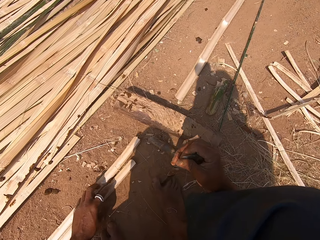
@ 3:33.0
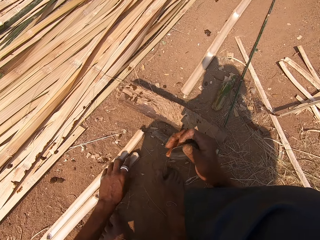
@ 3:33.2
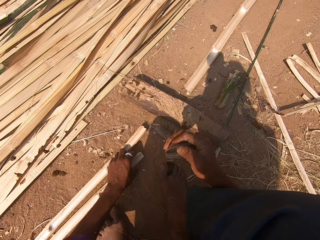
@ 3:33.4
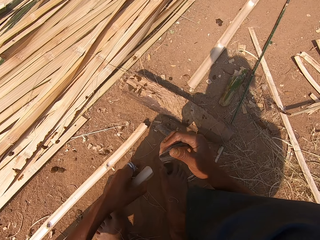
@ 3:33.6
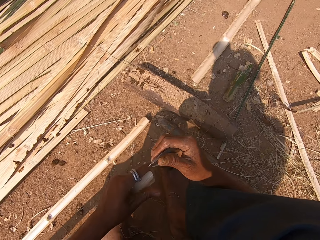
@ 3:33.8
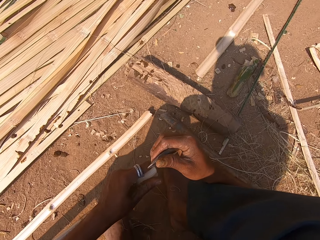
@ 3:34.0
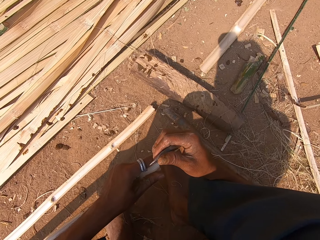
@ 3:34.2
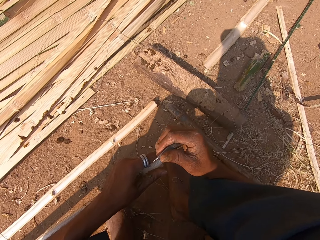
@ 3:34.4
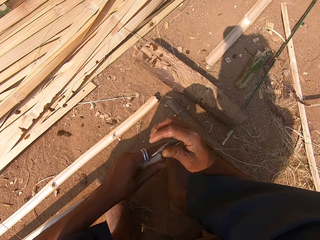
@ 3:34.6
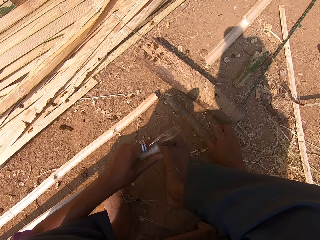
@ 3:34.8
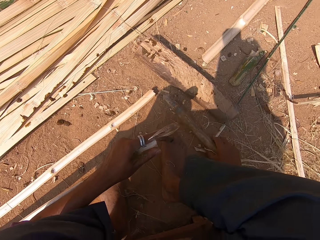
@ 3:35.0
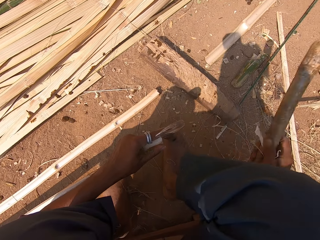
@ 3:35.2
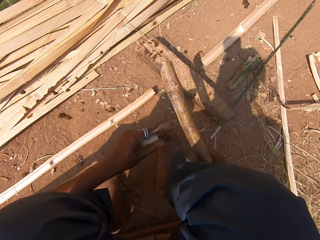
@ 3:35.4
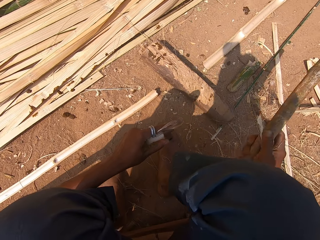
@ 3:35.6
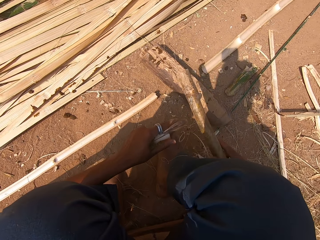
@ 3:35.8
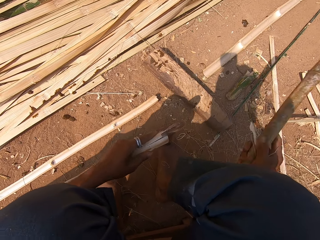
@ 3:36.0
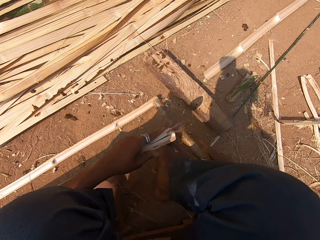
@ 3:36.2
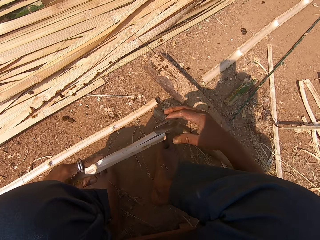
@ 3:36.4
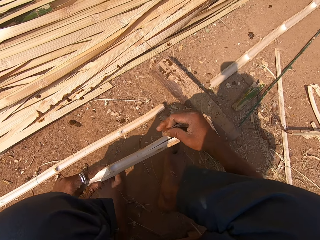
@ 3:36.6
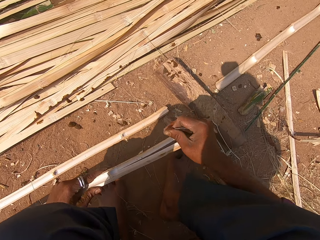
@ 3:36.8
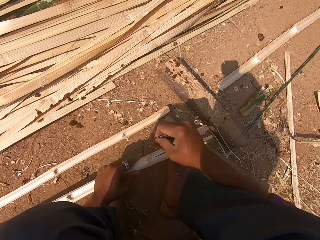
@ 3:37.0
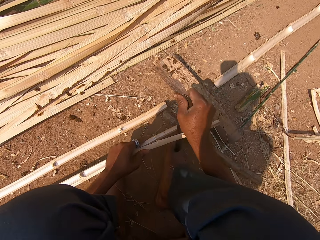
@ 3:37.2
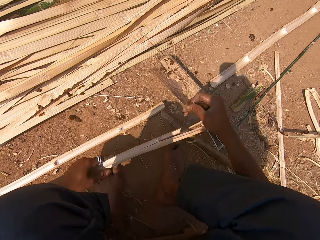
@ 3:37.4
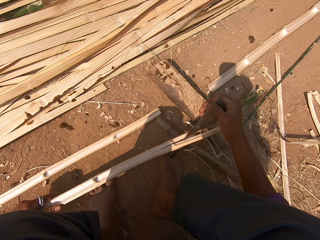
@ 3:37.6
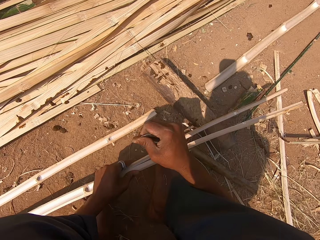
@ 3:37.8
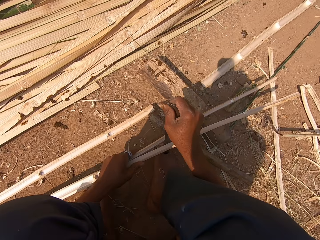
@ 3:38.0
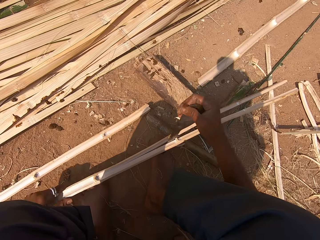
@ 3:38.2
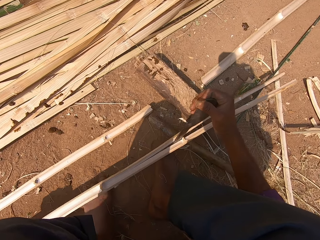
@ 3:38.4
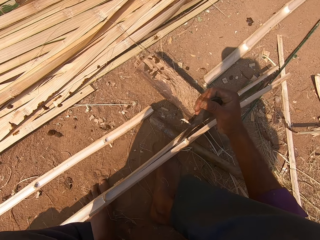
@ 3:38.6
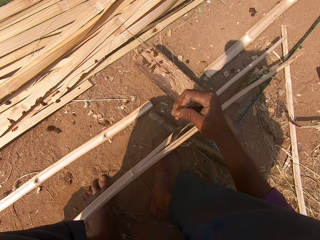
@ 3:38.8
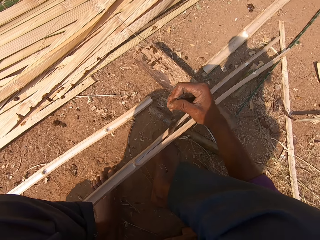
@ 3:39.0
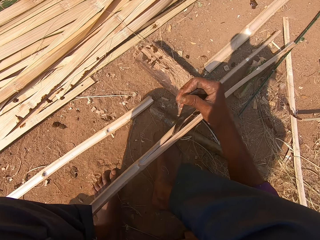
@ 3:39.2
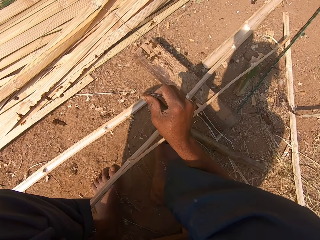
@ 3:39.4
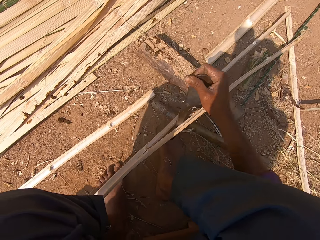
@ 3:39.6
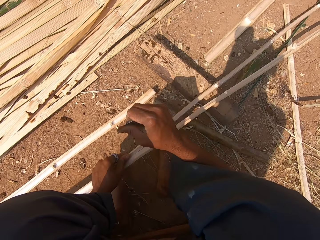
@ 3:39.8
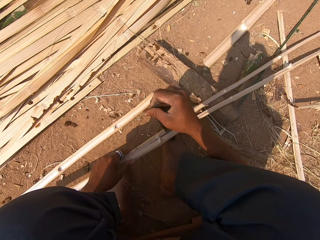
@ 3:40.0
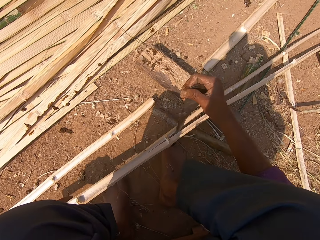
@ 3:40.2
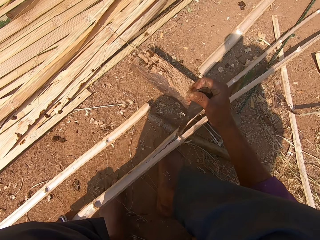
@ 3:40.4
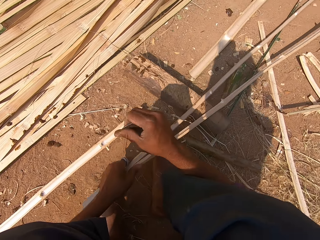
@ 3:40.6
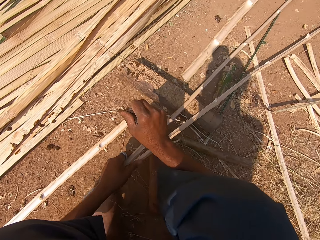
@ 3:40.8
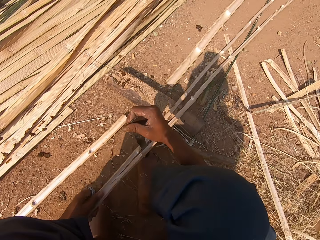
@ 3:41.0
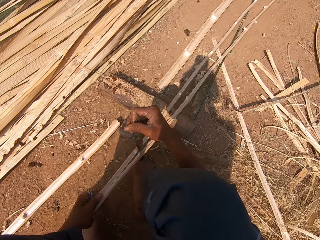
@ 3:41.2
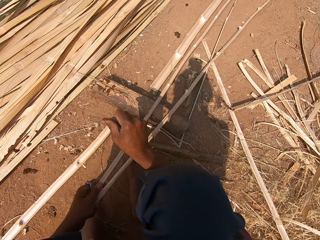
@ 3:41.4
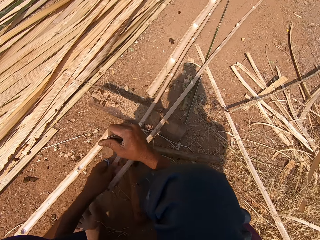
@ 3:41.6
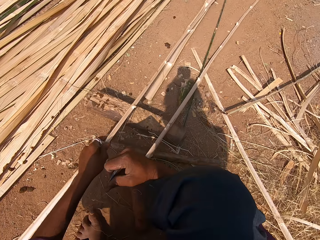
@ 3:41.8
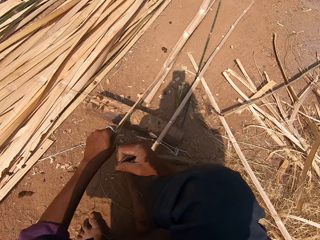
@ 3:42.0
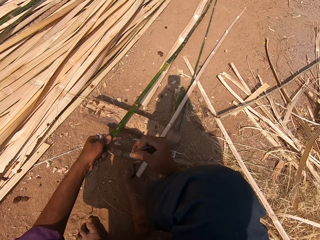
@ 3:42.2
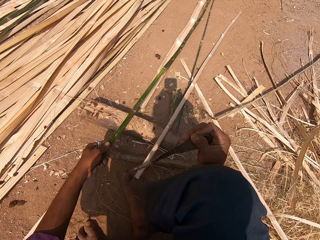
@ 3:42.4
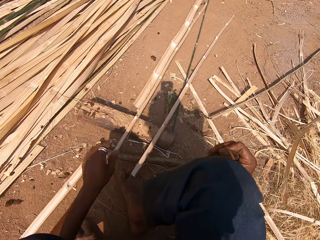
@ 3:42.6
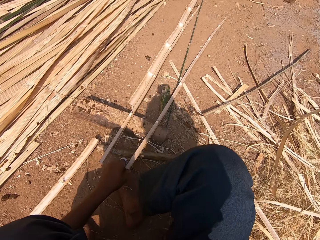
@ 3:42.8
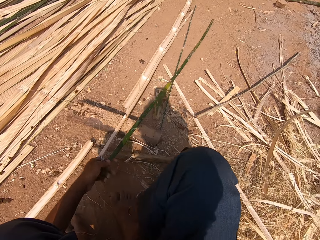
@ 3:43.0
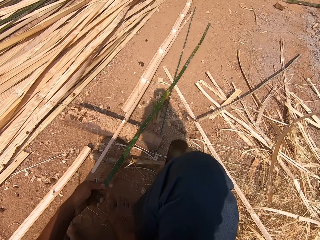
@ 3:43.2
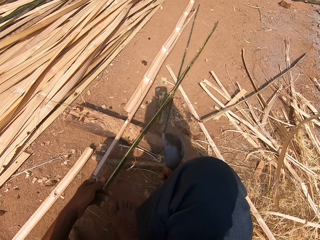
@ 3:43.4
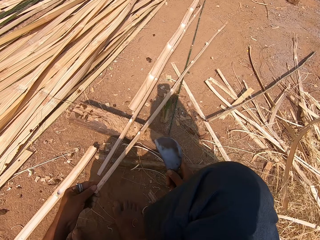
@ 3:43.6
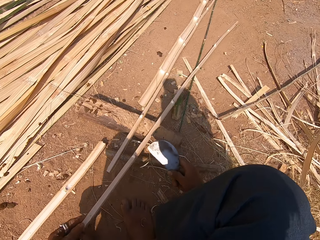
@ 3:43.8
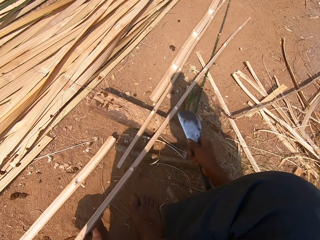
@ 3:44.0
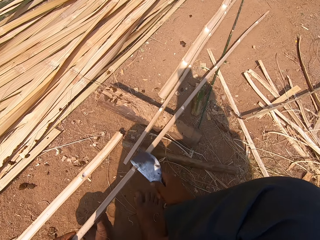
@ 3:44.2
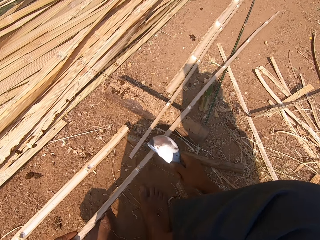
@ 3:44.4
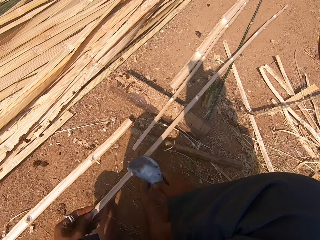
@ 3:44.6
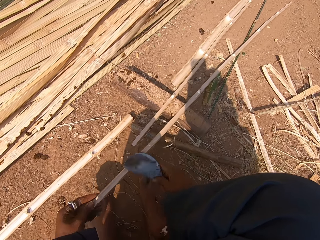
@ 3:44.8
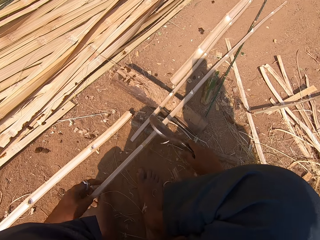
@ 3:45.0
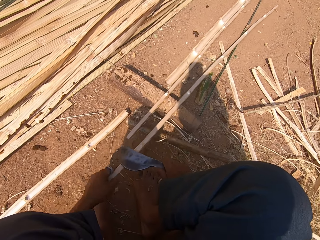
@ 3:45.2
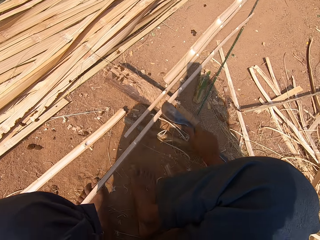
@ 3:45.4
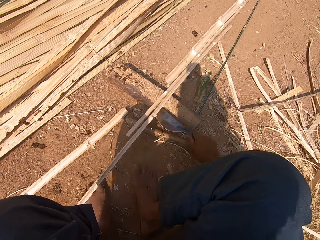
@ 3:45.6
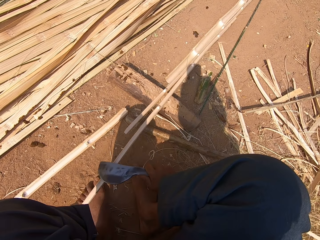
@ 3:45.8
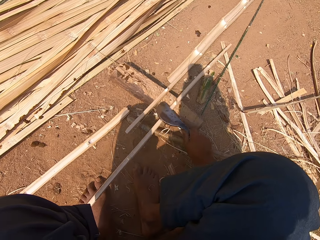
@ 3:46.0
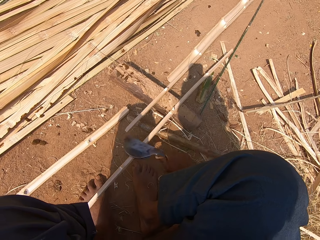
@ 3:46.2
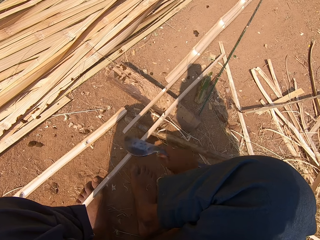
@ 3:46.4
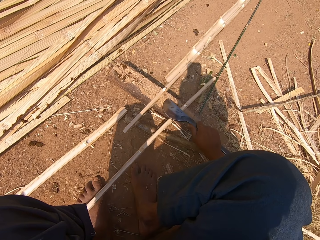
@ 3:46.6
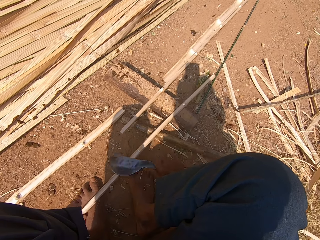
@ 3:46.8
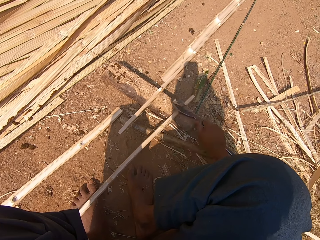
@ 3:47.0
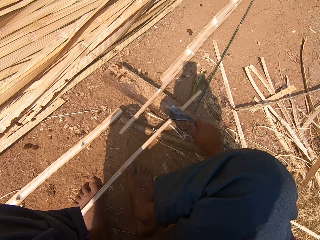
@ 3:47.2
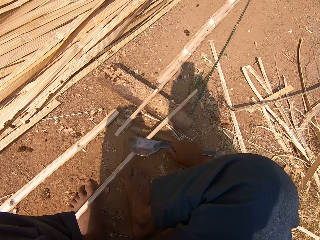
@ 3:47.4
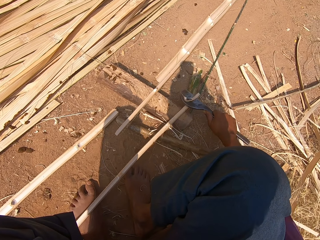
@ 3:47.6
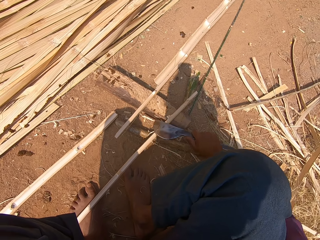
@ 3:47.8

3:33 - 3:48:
The camera wearer pulls the bamboo sticks. They move the bamboo stick on the ground. They pick up a bamboo stick. They cut the bamboo stick with the machete. They pick up the bamboo from the ground. They hit the machete with the bamboo. They cut the bamboo stick with the machete. They pick up a bamboo stick. They peel the bamboo stick. They smoothen the bamboo stick with the machete.

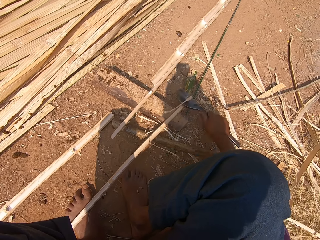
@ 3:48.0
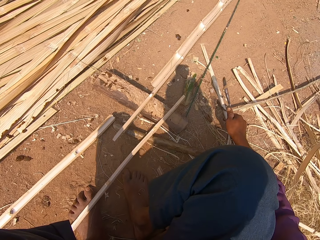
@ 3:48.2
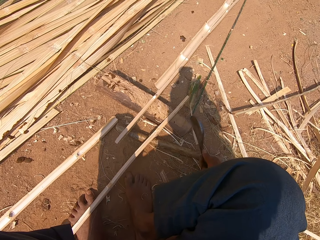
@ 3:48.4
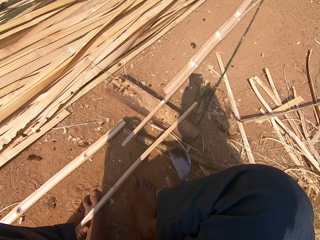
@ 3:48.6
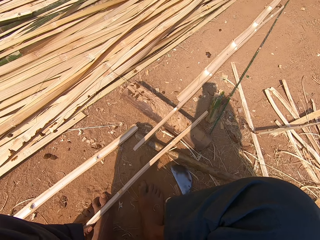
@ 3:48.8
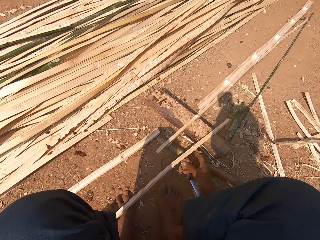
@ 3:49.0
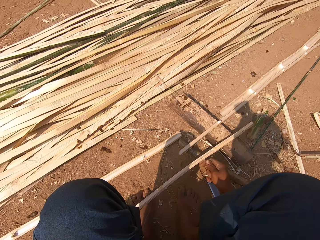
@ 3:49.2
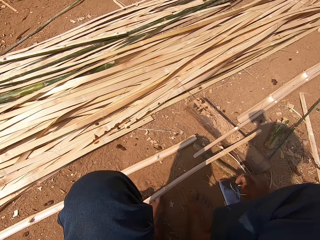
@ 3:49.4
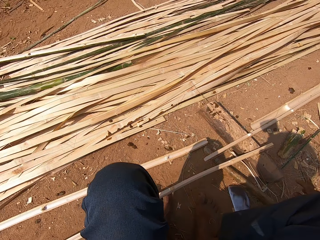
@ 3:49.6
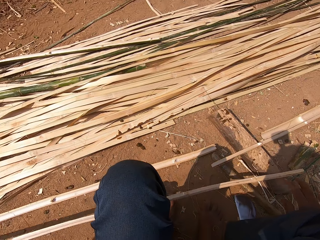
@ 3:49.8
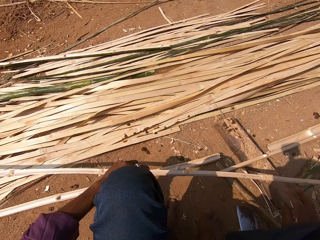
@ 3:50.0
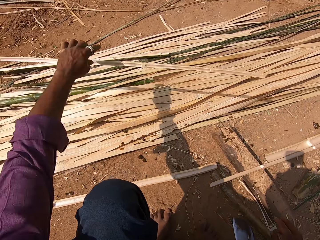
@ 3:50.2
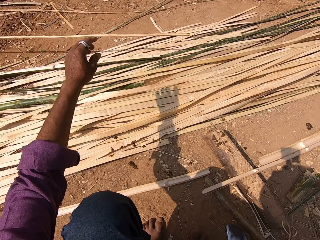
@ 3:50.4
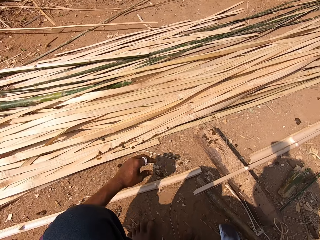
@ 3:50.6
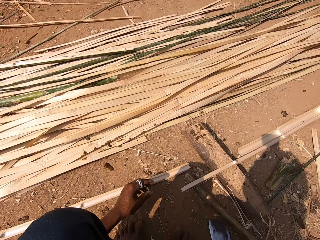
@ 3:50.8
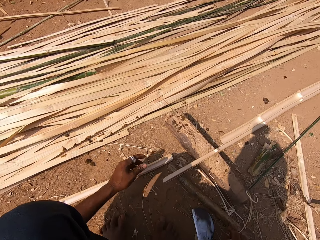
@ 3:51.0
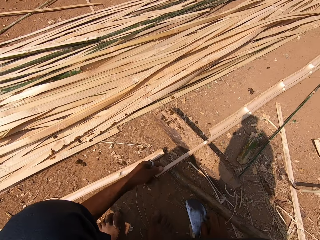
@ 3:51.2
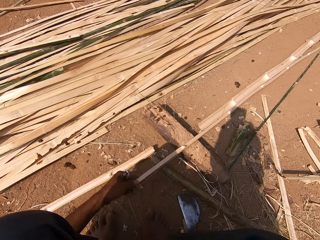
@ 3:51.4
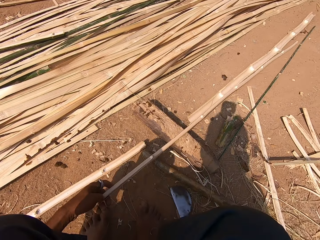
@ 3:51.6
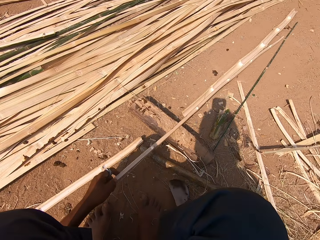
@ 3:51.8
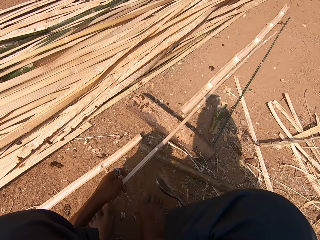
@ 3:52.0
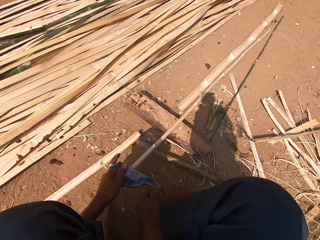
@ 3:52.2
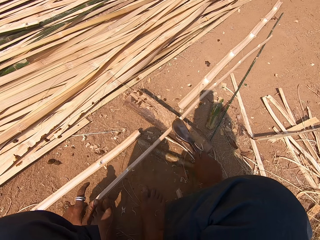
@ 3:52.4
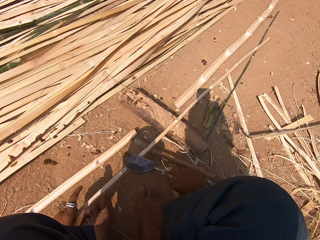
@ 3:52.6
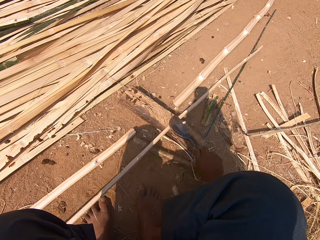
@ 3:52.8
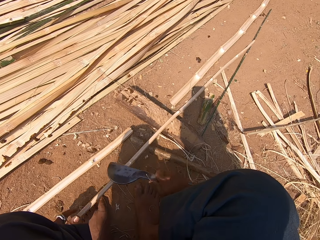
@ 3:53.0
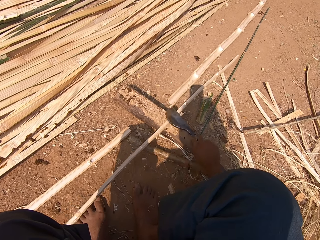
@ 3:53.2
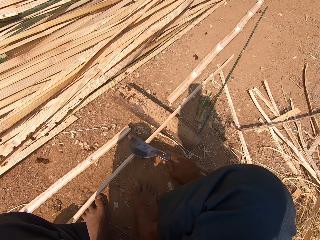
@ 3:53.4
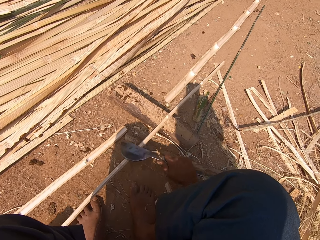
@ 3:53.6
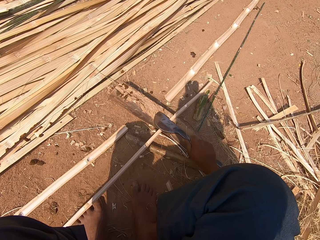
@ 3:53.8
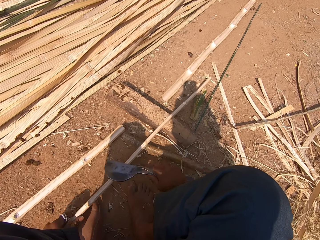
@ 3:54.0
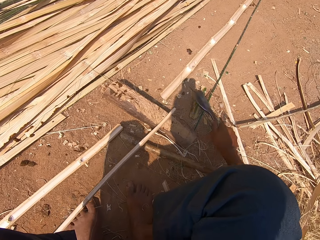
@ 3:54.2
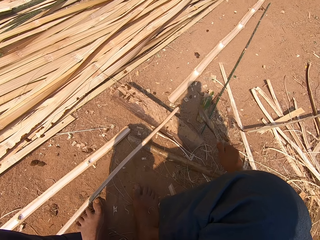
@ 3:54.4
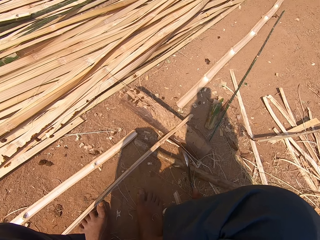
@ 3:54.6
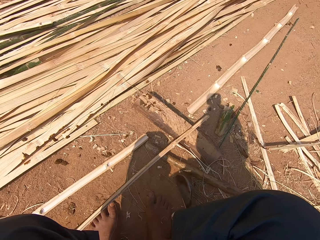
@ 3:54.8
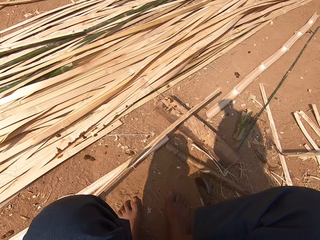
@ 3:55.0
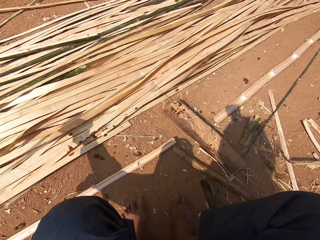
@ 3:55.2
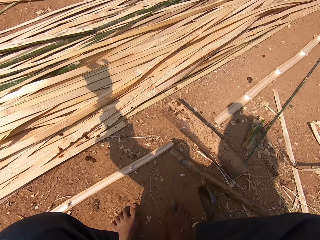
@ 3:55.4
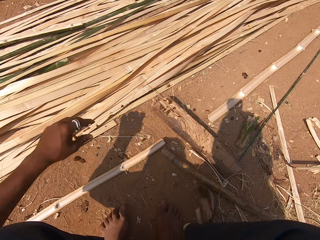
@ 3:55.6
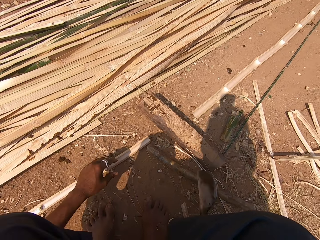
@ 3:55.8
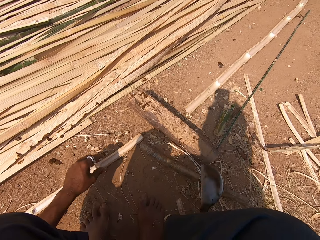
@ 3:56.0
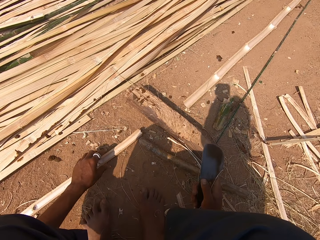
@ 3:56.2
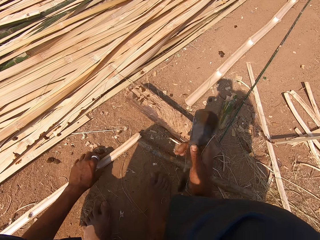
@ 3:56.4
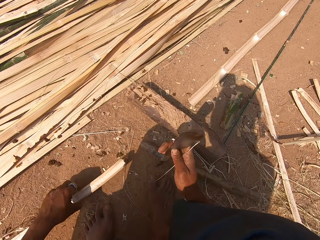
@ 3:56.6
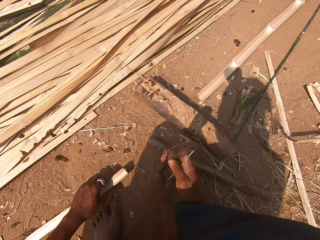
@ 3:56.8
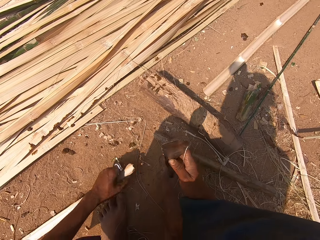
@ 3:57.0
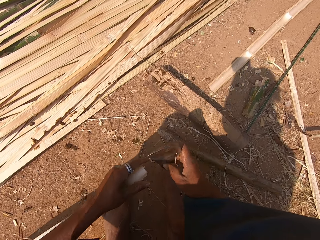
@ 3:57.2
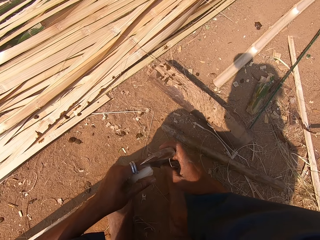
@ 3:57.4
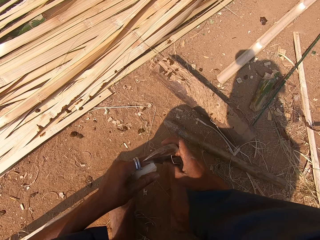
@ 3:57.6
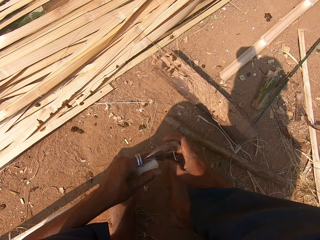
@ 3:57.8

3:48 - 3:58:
The camera wearer throws the bamboo stick on the ground. They pick up a bamboo stick. They smoothen the bamboo stick with the machete. They peel the bamboo stick. They throw the bamboo stick on the ground. They pick up the bamboo from the ground.
